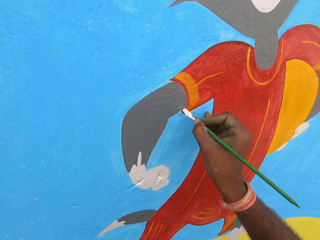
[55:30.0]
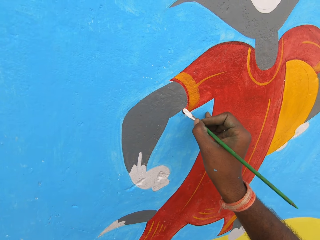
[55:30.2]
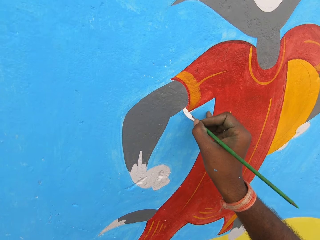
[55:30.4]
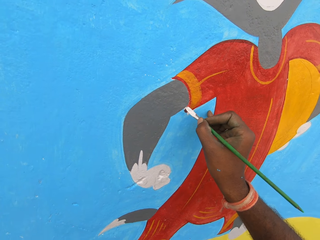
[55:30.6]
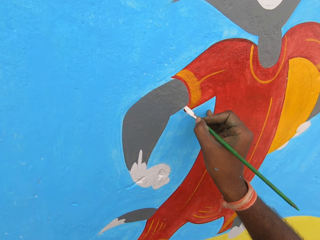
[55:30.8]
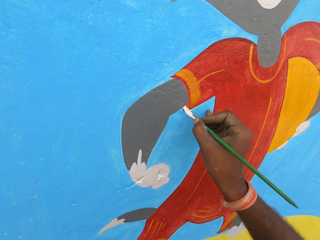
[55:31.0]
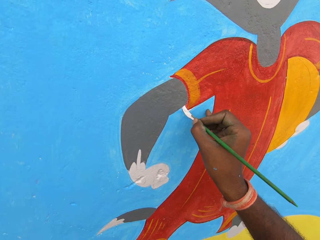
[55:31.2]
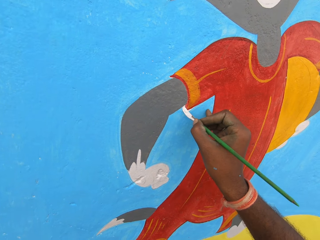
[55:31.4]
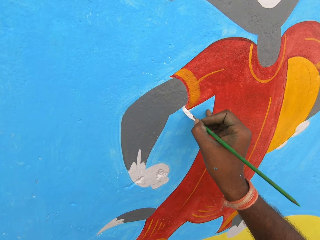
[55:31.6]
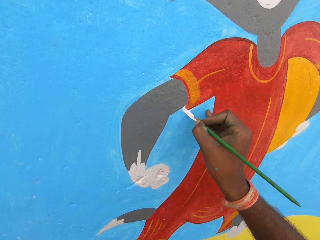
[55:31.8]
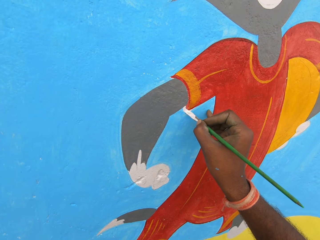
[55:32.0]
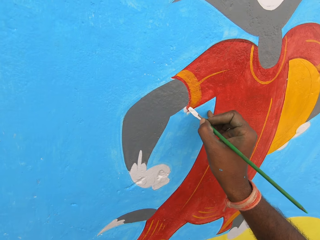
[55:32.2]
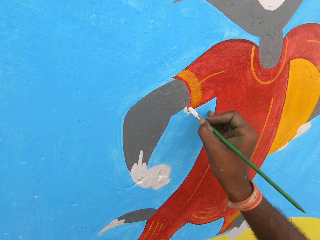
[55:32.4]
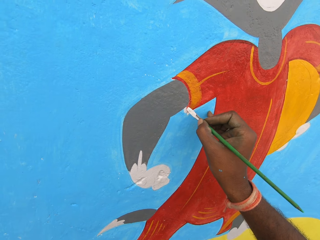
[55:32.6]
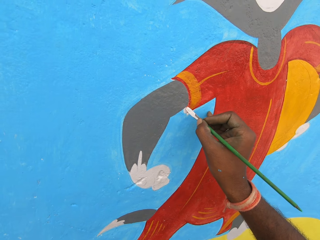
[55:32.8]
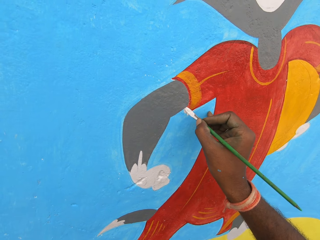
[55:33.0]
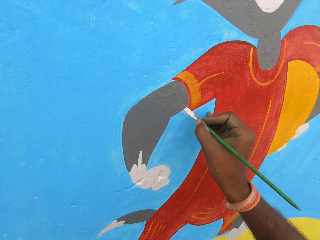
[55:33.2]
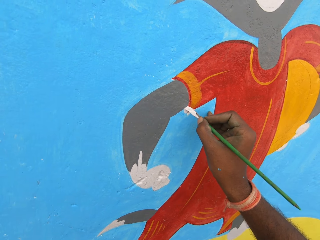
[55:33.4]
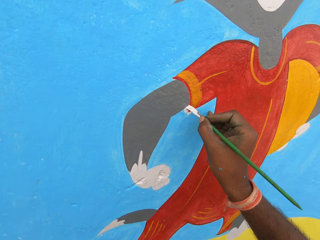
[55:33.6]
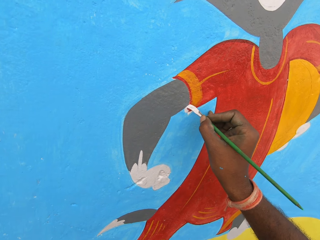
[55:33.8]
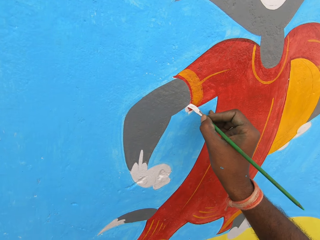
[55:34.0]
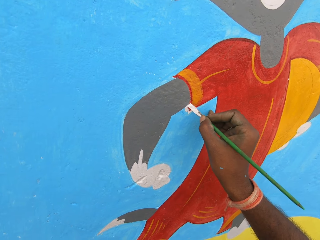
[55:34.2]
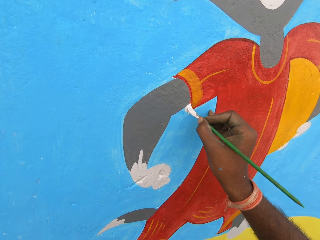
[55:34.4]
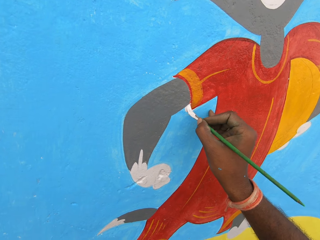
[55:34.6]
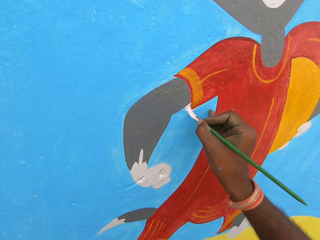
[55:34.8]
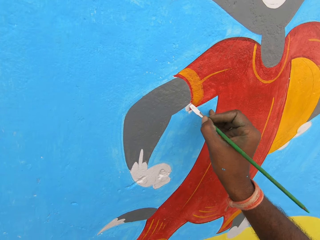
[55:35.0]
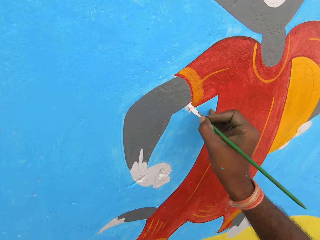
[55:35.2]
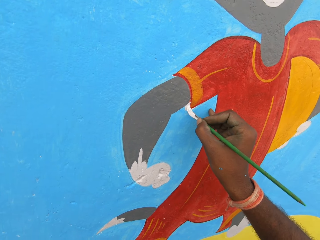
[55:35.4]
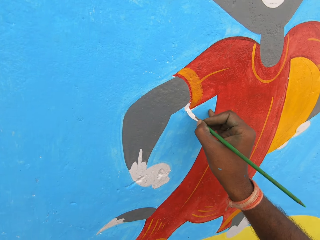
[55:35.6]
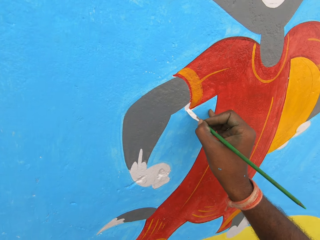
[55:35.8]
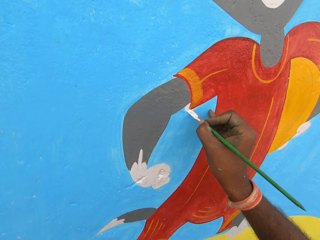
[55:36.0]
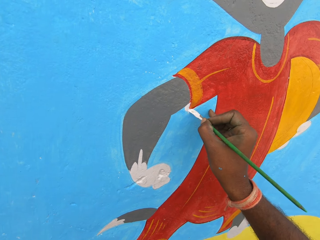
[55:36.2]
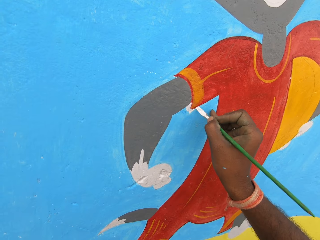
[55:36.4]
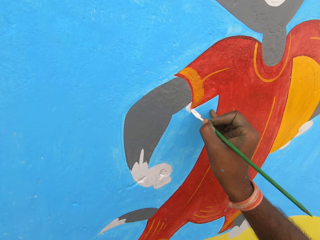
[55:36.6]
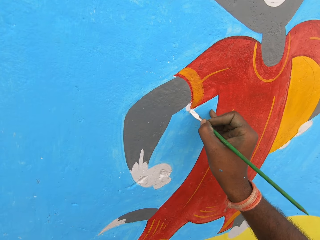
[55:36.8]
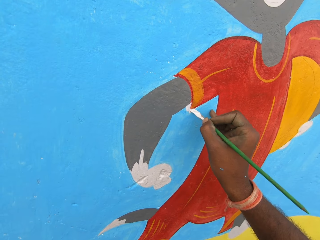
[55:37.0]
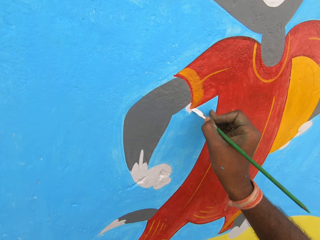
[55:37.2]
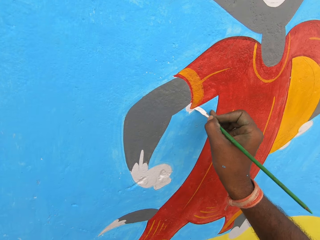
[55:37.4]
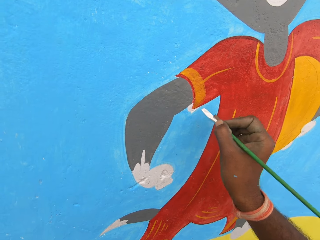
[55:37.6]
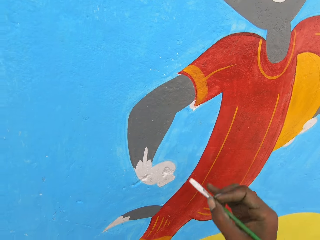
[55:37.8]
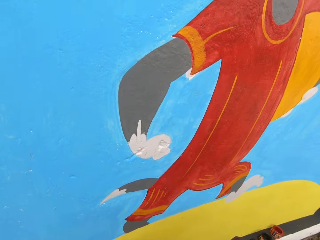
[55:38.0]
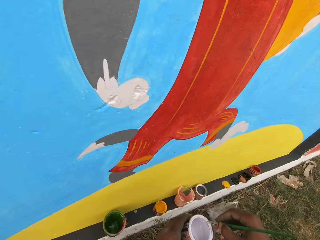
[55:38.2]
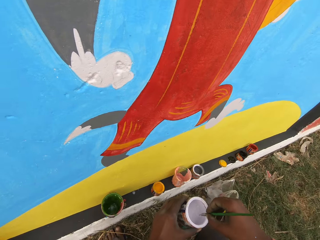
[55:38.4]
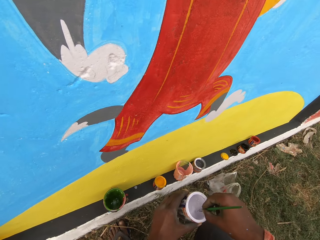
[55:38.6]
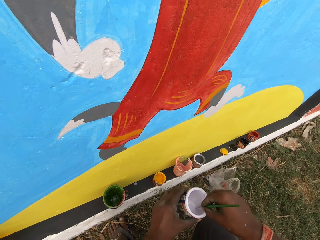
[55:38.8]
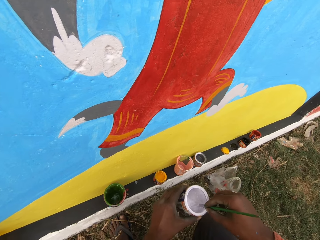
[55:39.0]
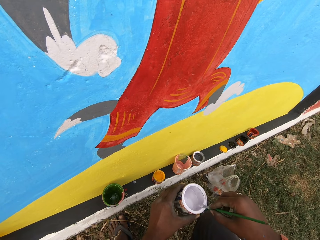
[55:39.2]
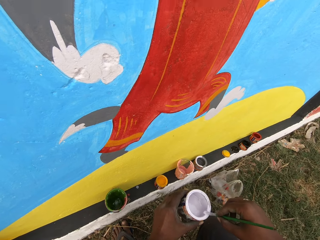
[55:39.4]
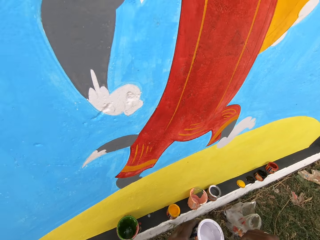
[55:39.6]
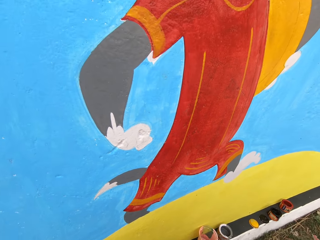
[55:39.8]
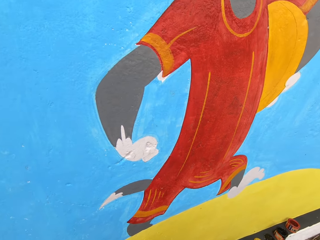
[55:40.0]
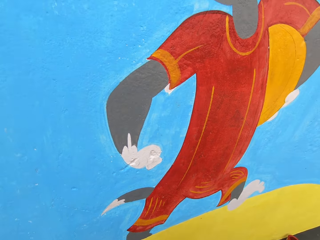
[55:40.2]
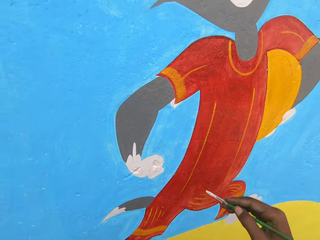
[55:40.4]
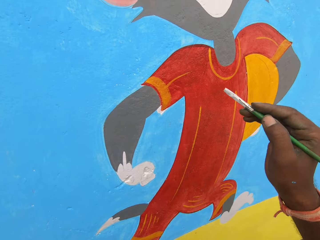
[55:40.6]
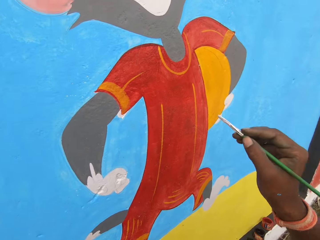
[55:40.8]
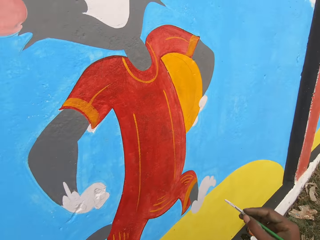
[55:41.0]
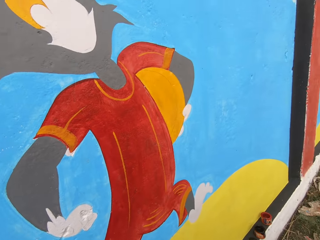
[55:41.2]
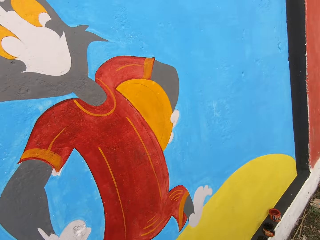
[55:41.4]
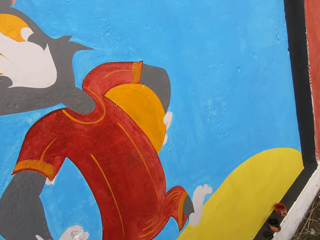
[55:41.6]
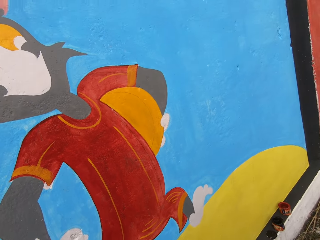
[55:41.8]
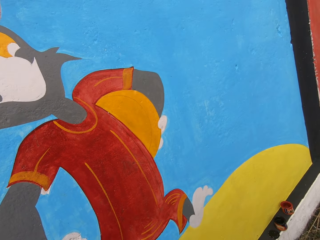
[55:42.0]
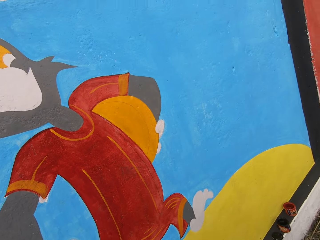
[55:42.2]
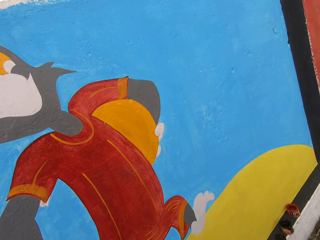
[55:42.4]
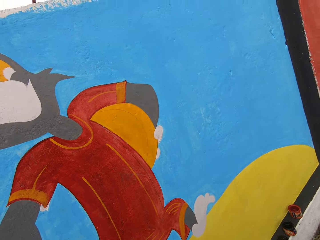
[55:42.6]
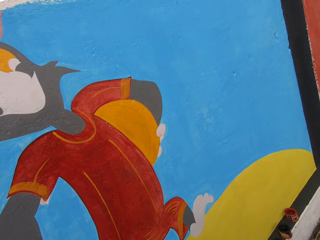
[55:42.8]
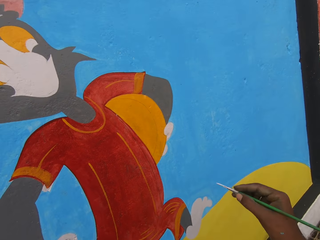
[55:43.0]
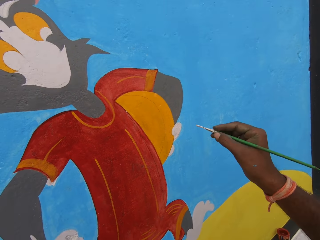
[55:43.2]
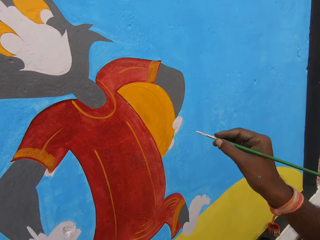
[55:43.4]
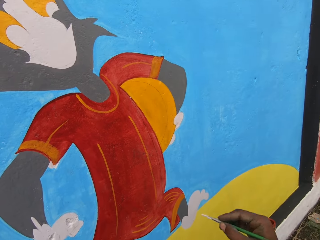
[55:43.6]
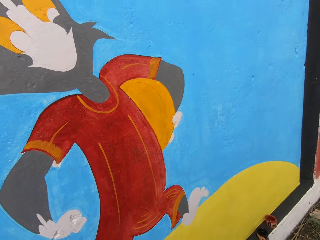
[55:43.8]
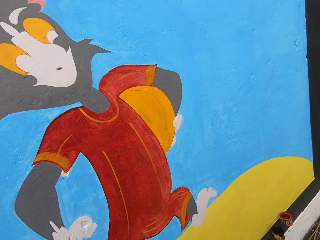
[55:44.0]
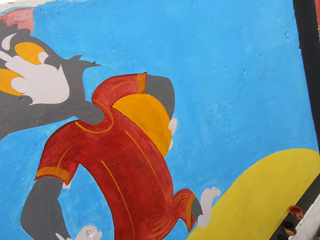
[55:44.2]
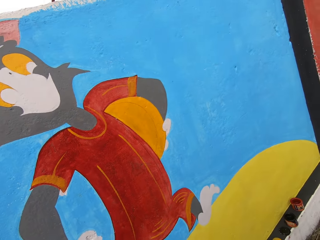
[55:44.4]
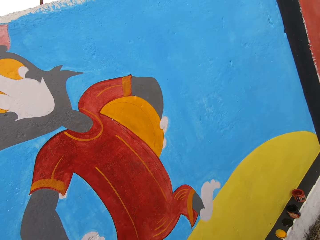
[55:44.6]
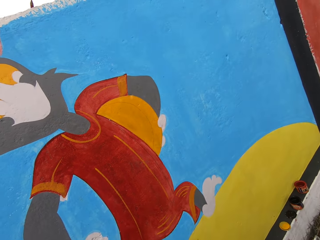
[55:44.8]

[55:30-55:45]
The camera wearer paints the wall with the paint brush. He dips the paint brush in the paint can. He rubs the paint brush on the edge of the paint can. He raises his right hand. He examines the wall. He raises his right hand.

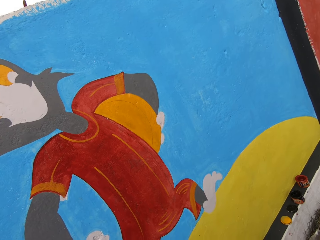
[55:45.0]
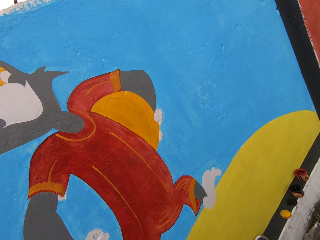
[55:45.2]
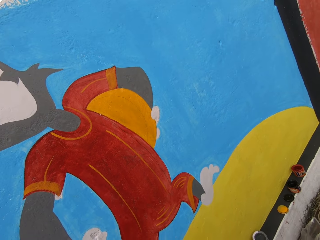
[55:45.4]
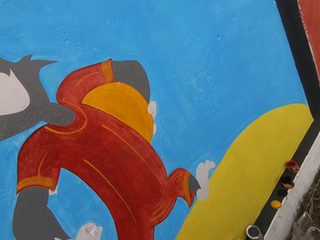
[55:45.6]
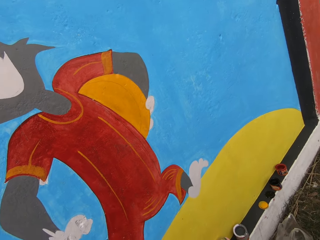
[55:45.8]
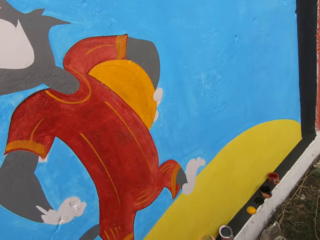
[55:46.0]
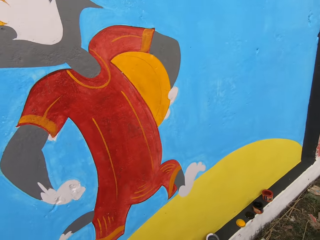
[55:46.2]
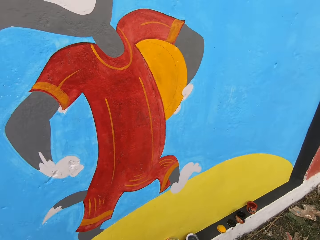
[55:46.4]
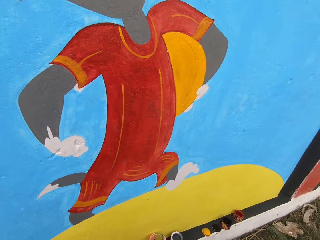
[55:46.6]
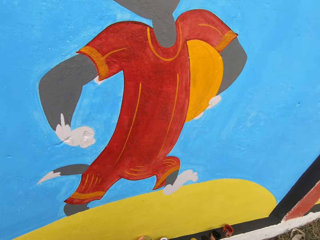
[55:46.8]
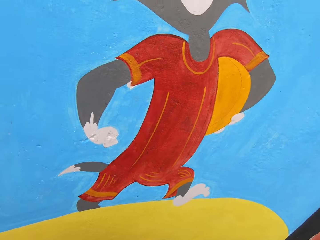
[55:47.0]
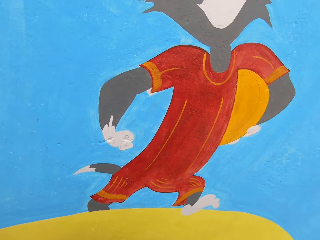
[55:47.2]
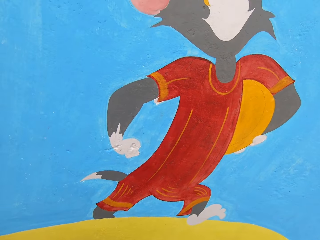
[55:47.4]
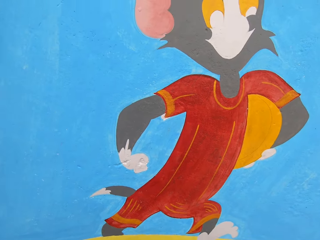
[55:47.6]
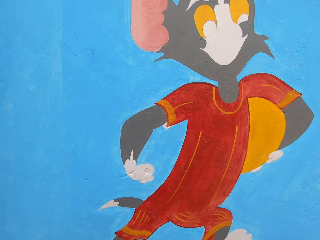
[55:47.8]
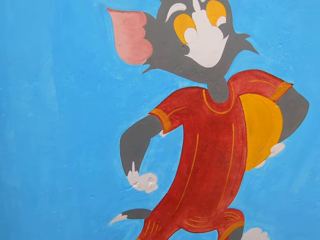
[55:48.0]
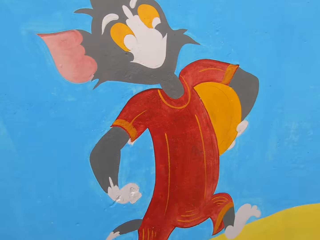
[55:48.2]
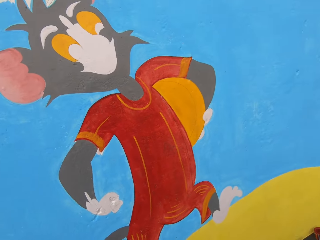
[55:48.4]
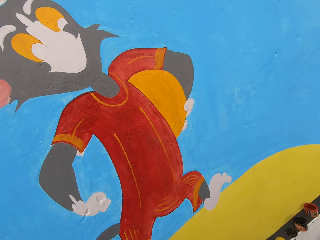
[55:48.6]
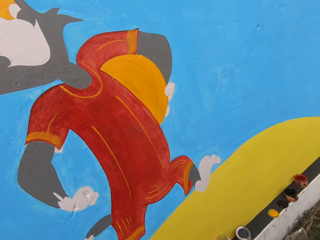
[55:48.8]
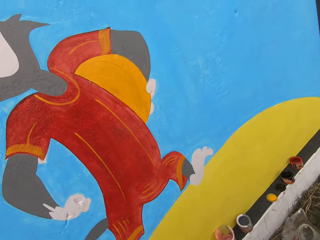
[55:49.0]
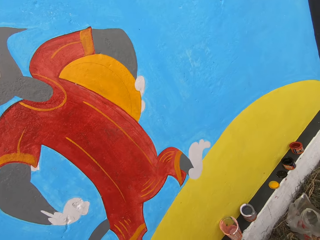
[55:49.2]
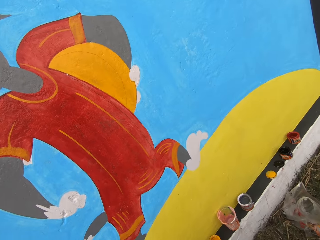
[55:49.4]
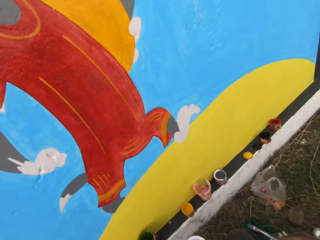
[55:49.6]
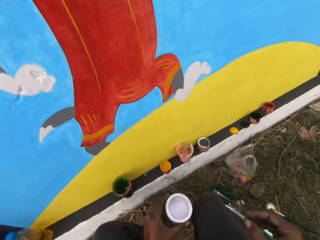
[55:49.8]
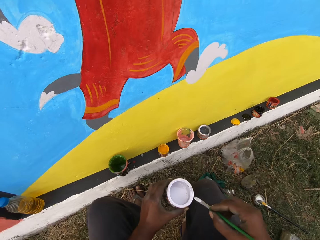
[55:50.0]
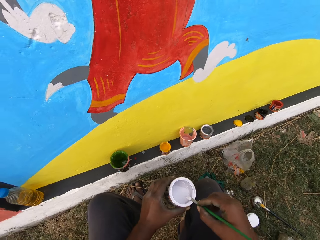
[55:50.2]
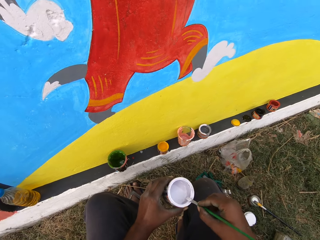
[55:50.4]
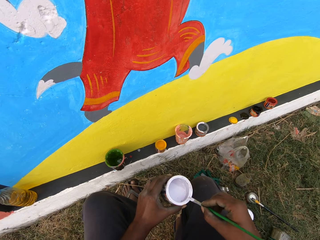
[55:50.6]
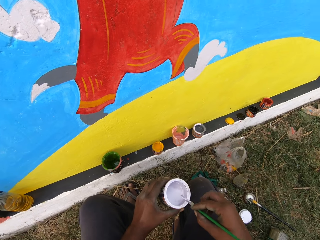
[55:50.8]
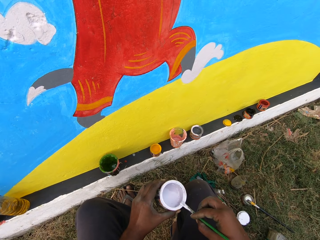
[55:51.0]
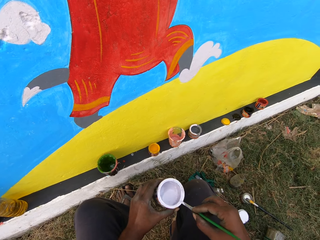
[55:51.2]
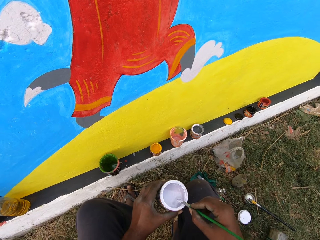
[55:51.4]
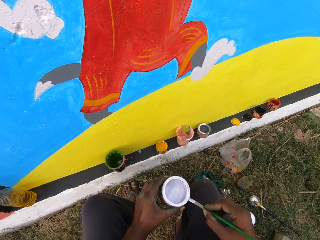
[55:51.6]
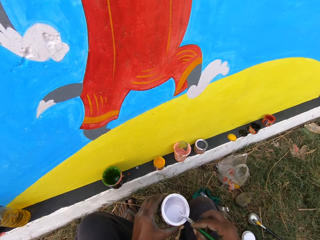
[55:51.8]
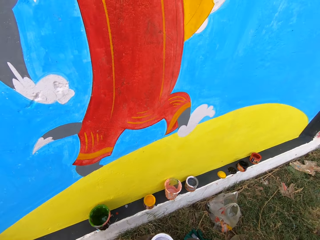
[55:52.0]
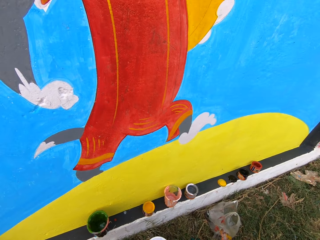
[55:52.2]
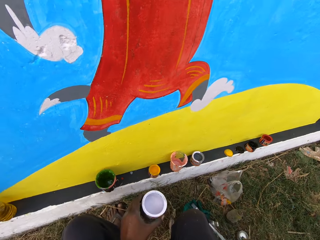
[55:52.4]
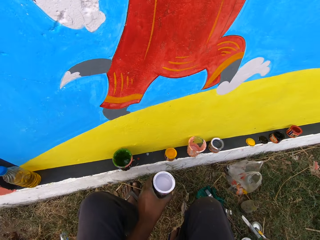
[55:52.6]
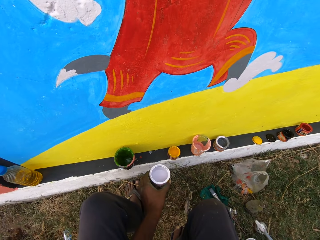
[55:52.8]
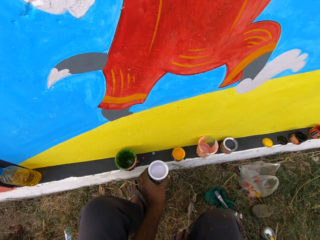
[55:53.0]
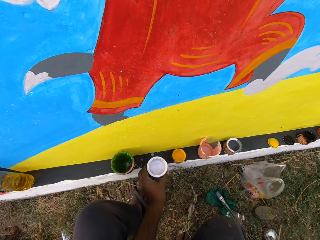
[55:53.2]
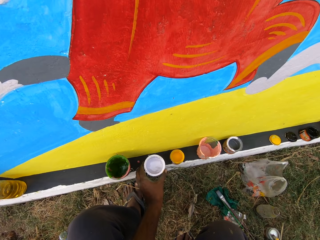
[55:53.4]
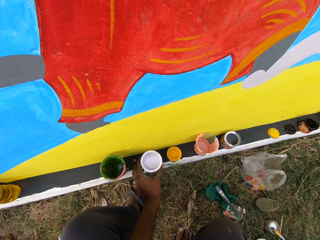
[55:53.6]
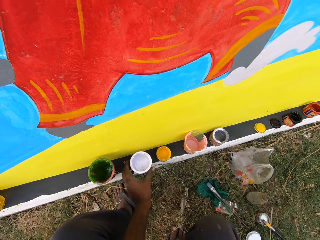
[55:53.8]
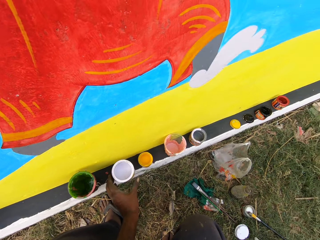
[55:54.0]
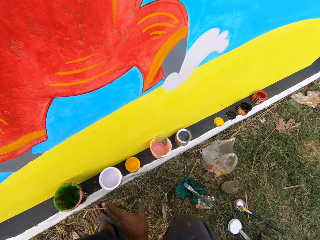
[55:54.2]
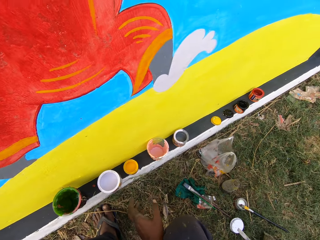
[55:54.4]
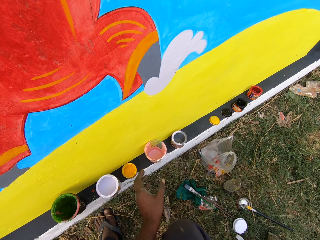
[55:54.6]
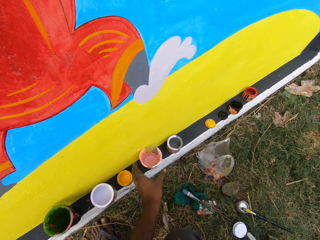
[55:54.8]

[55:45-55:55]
The camera wearer looks at the painting. He rubs the paint brush on the edge of the paint can. He drops the paint can on the wall skirting.
